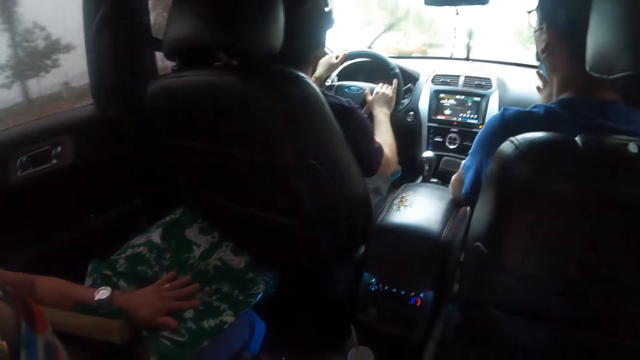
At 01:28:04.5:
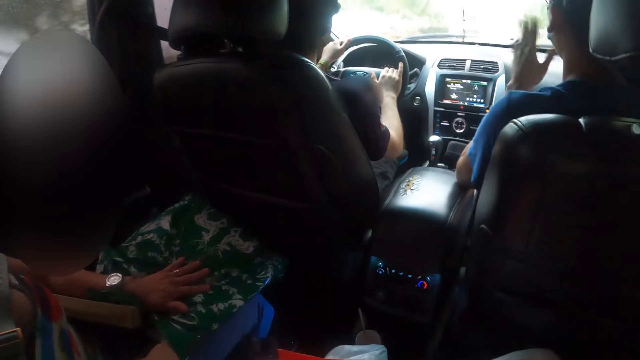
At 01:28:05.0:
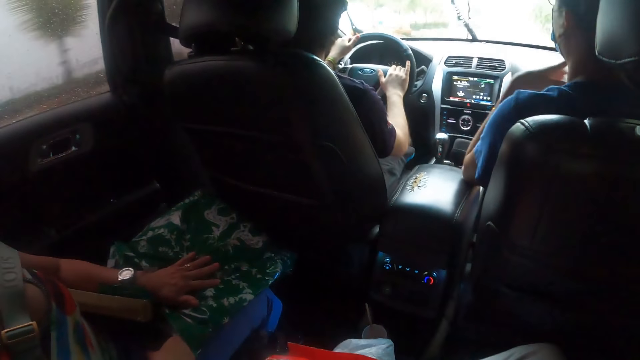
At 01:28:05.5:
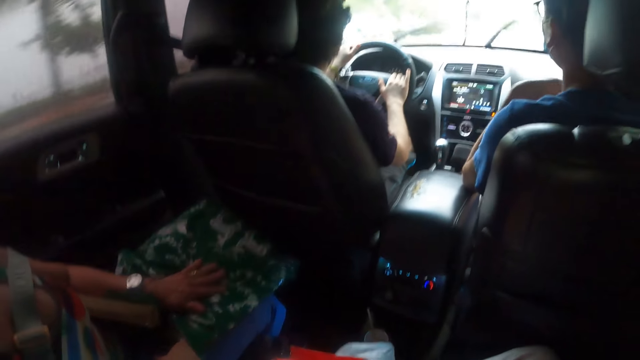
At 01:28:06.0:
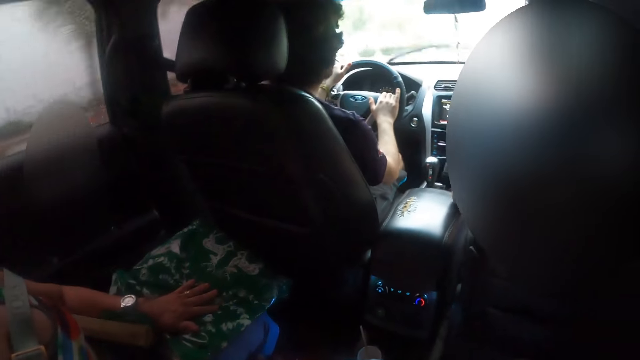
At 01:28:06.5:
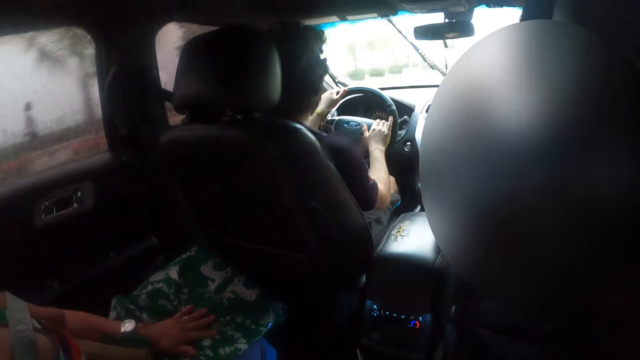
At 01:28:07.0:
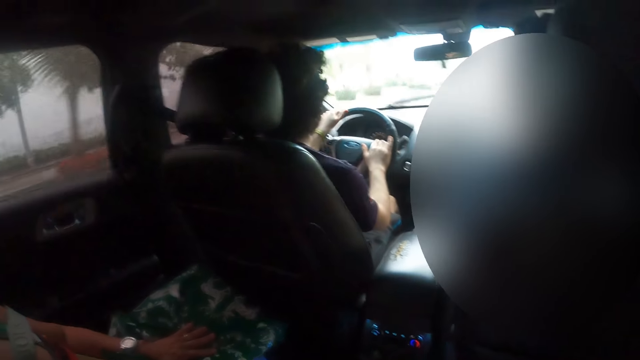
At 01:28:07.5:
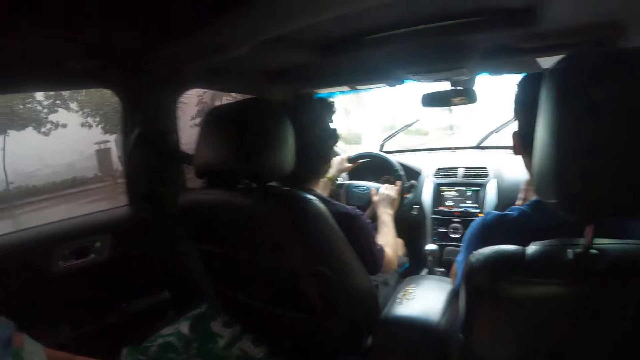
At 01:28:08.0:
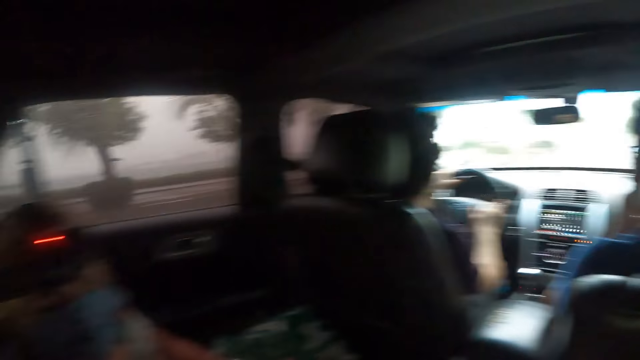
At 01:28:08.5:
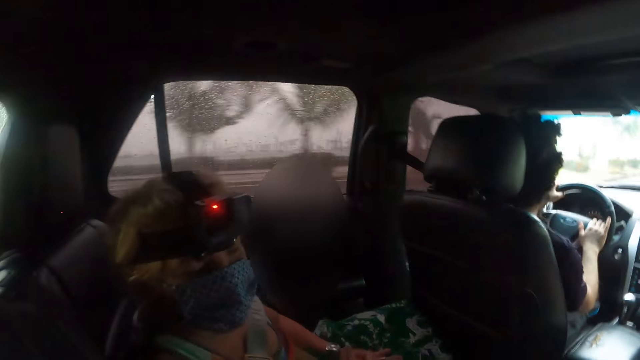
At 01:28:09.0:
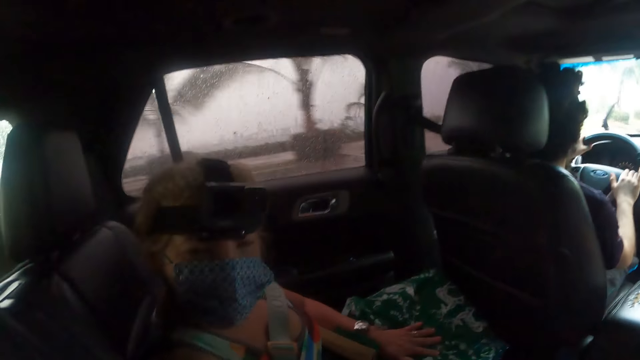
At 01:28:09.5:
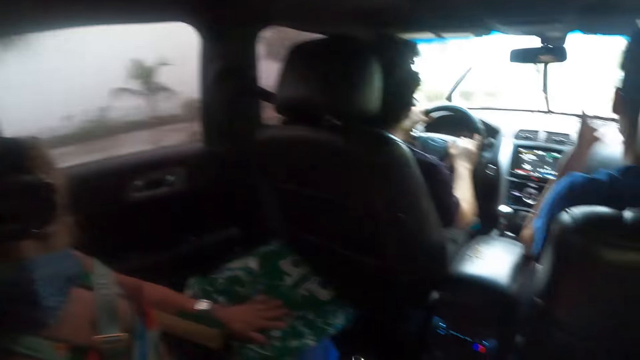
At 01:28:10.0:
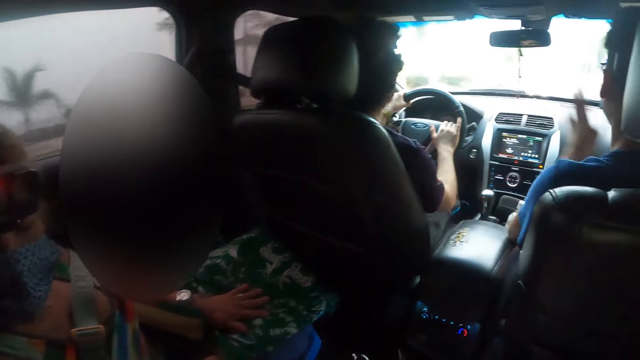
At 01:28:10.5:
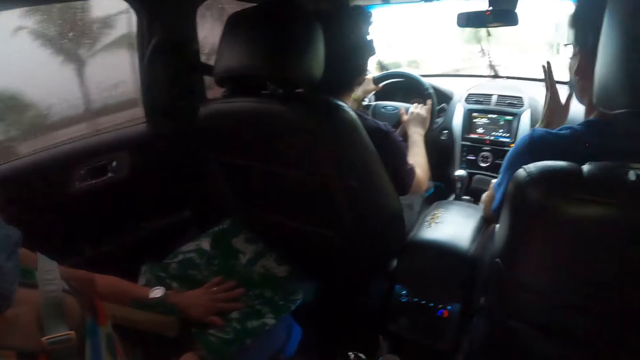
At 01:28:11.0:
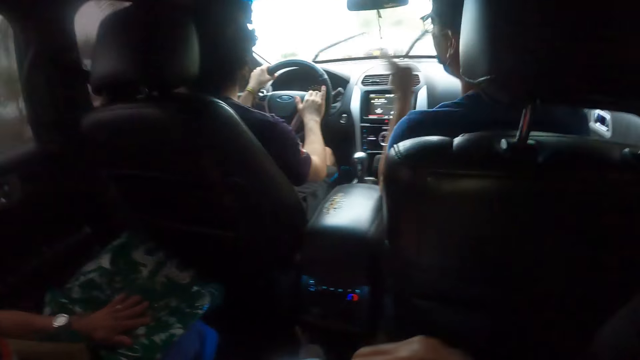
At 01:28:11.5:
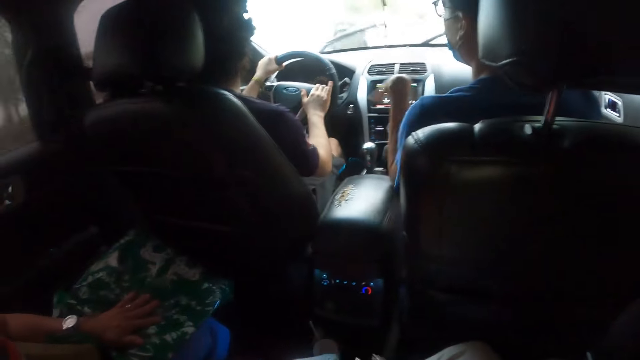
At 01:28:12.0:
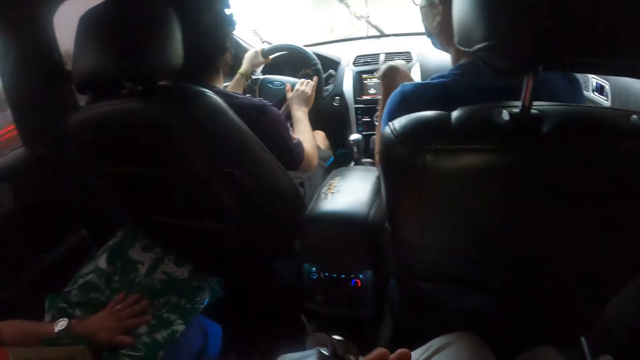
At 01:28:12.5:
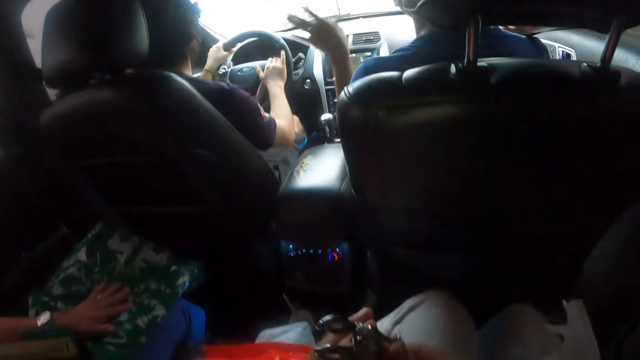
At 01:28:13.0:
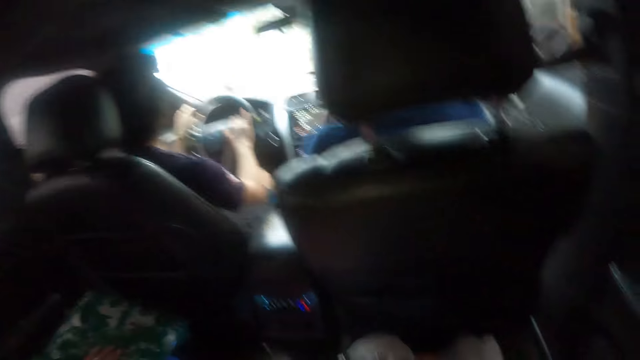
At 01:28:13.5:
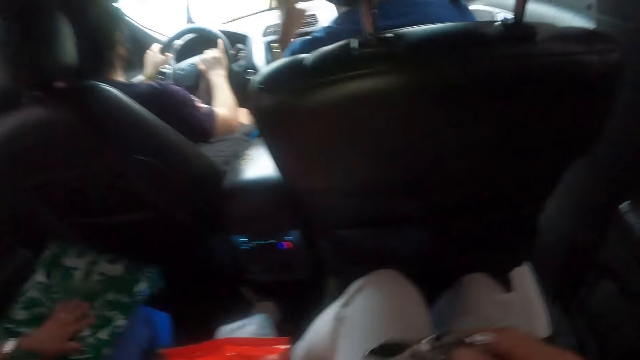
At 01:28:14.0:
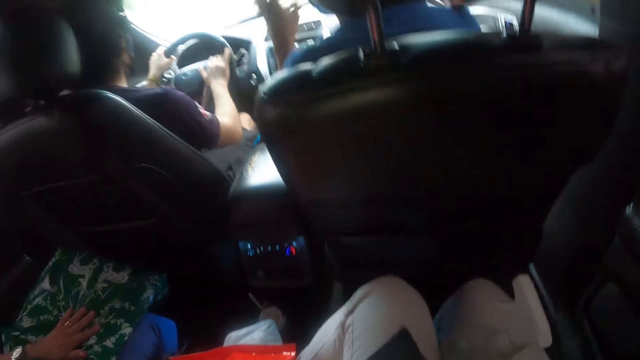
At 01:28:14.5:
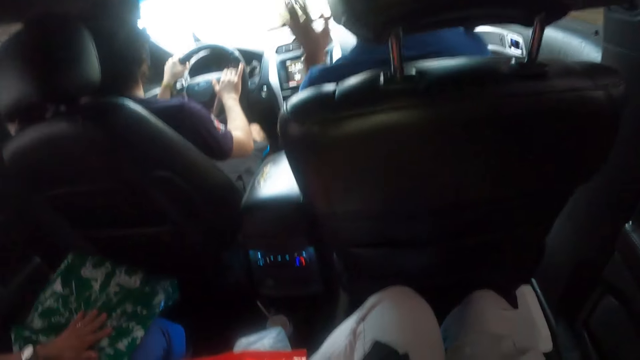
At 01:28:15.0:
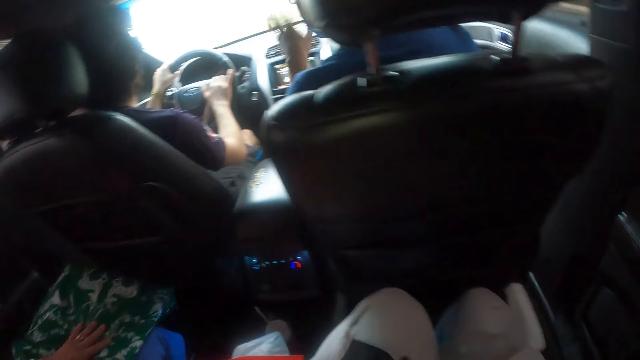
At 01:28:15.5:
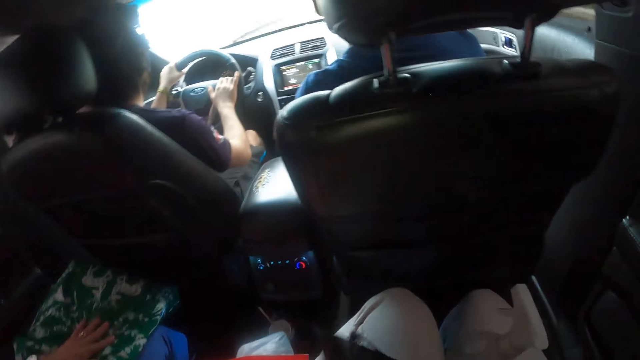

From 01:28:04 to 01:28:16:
A person interacts with another person. A third person interacts with the camera wearer. The first person interacts with the second person.

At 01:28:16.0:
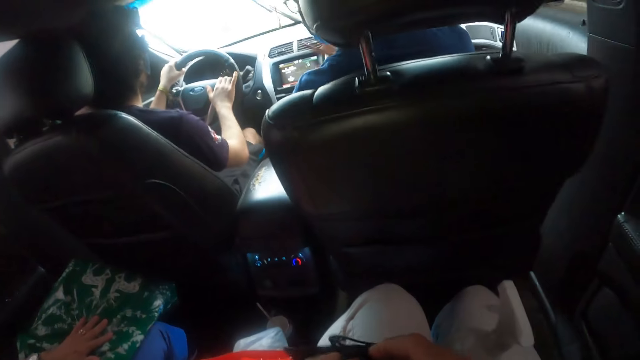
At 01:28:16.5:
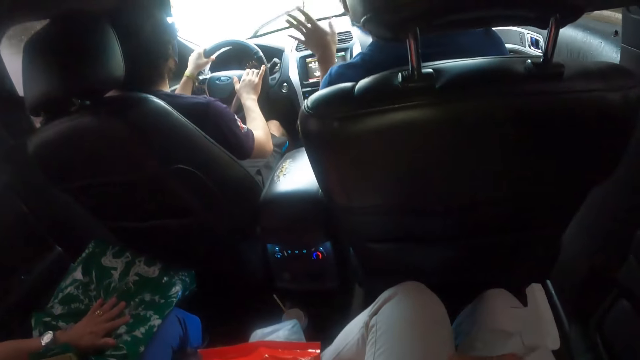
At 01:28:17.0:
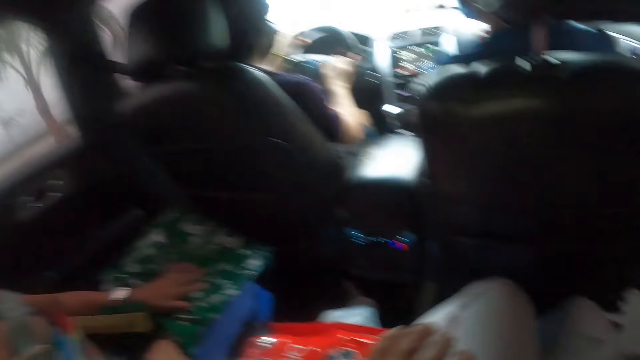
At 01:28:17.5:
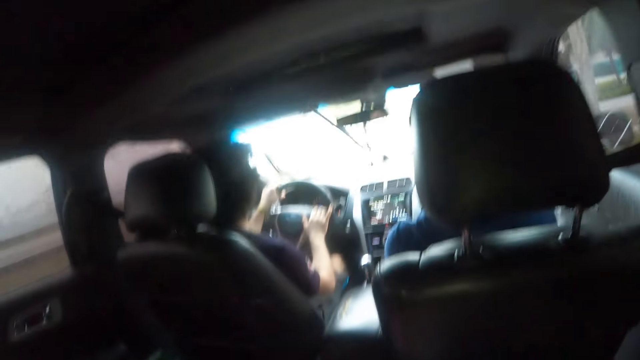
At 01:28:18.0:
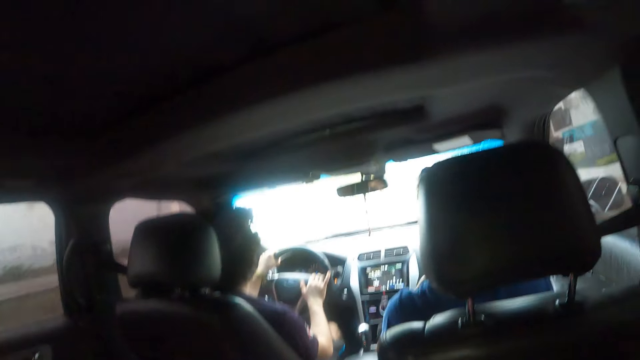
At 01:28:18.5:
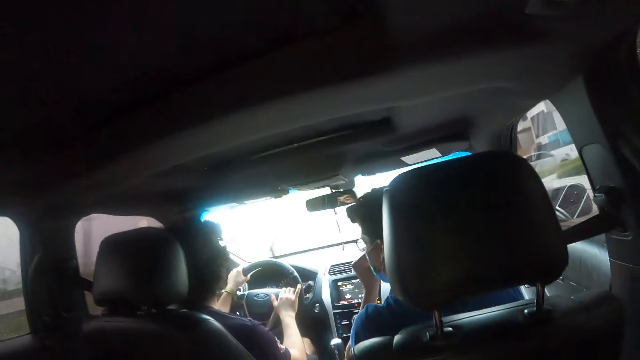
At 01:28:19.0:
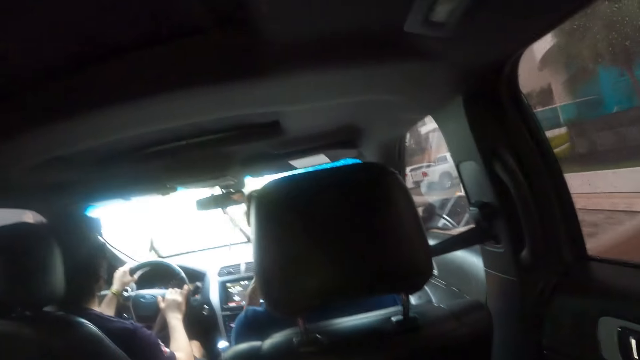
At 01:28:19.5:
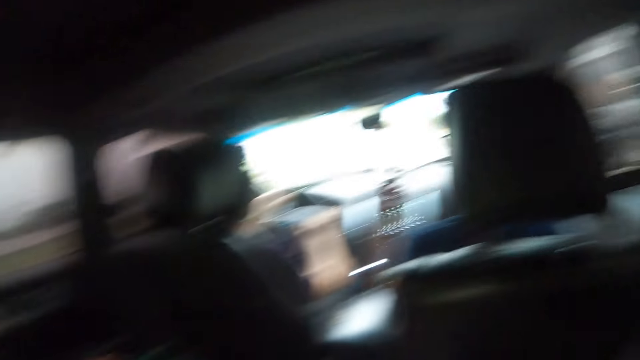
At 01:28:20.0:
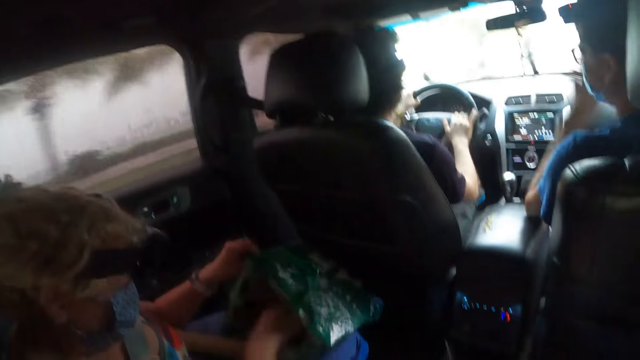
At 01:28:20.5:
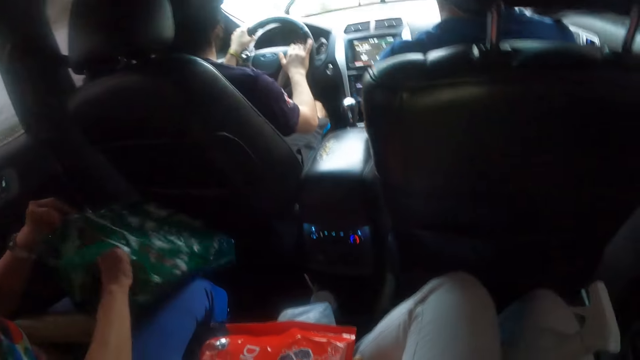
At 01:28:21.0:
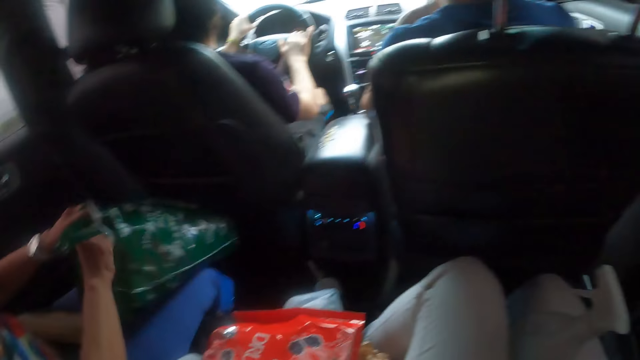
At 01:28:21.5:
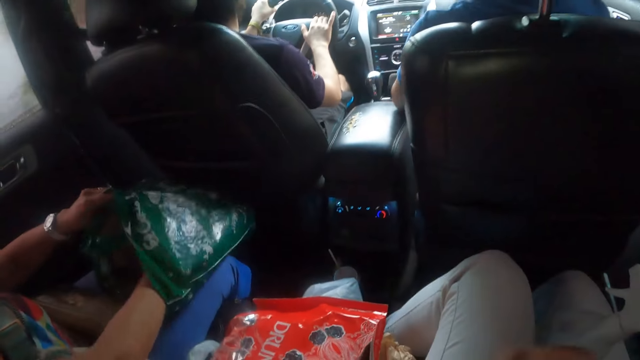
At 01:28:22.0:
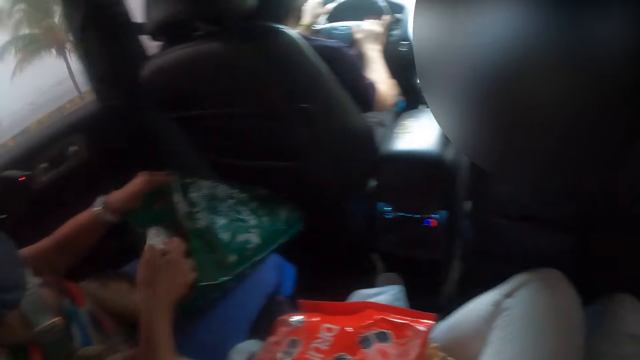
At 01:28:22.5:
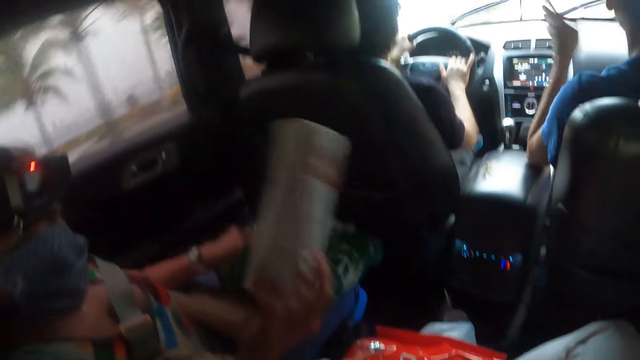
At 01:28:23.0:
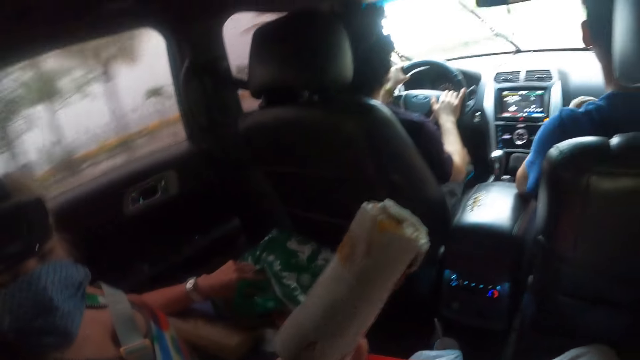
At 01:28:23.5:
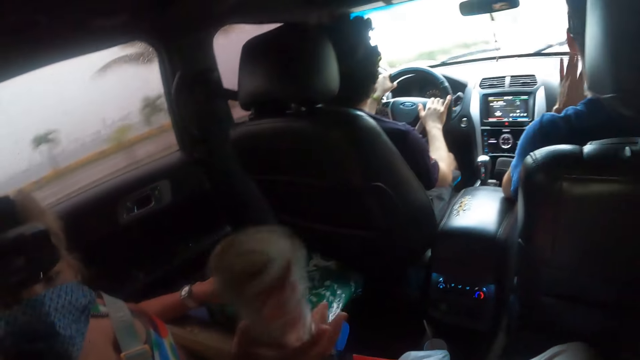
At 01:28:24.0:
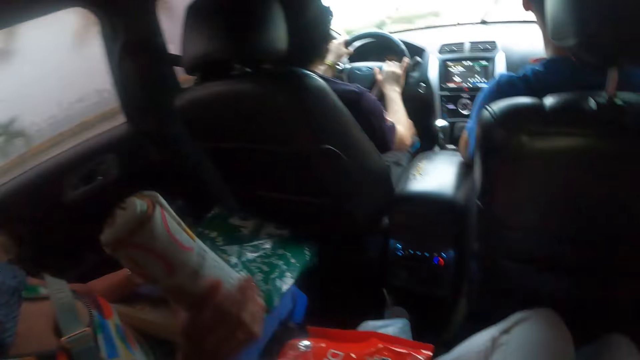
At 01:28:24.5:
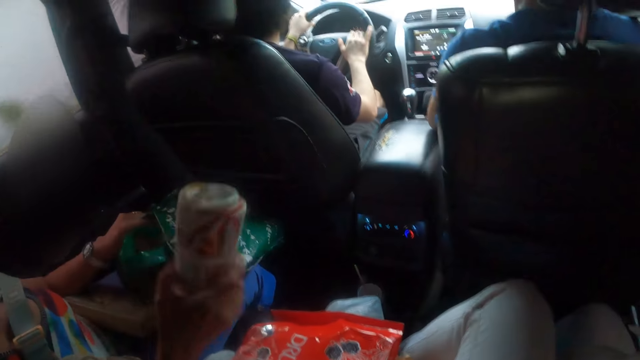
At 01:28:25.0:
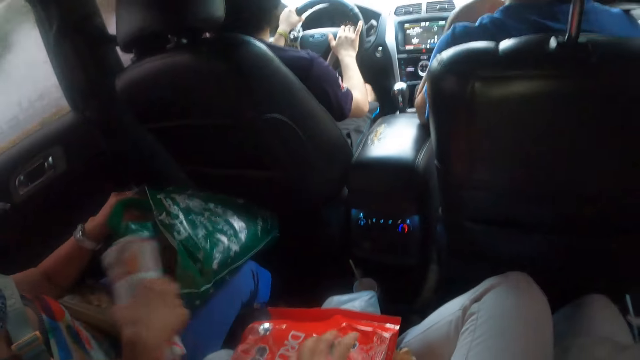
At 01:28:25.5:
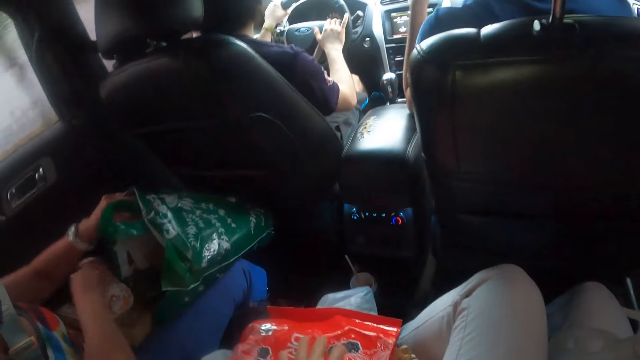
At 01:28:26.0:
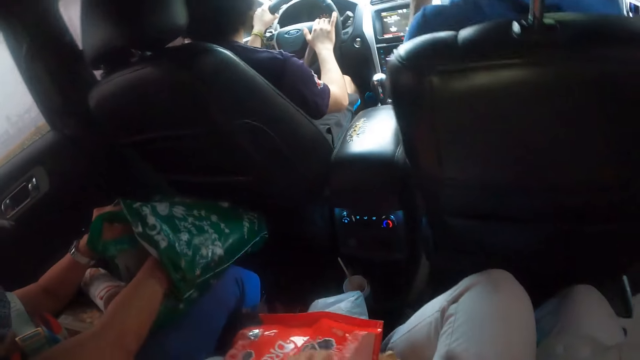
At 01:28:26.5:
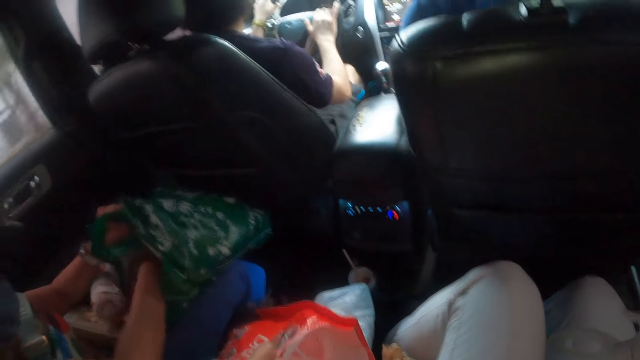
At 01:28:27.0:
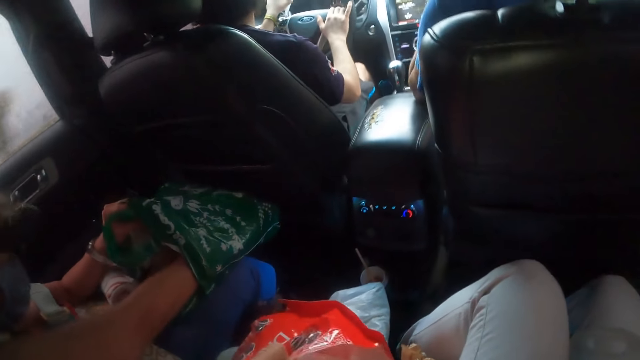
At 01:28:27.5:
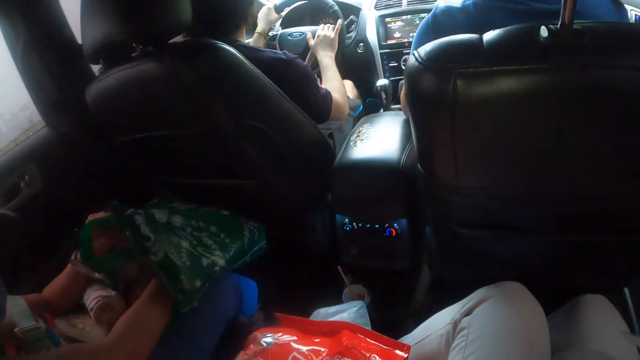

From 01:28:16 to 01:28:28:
A woman opens the paper bag and picks up the papers or umbrella from the paper bag. The woman holds the papers. A person interacts with another person. The woman returns the papers and puts the hand into the bag.
